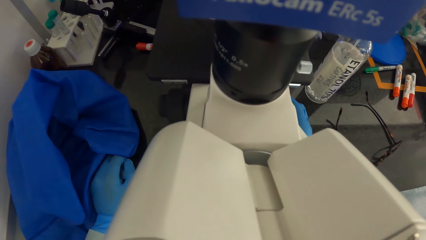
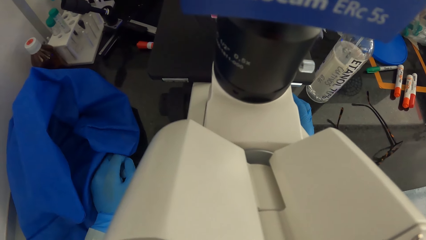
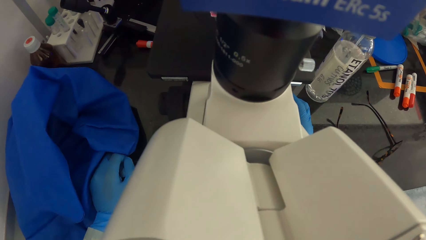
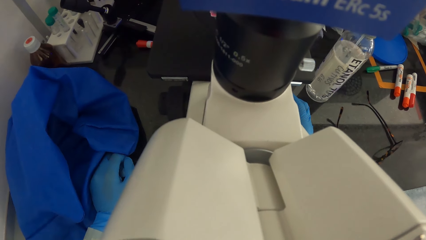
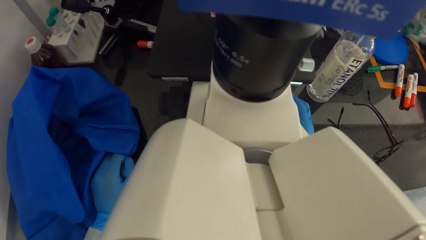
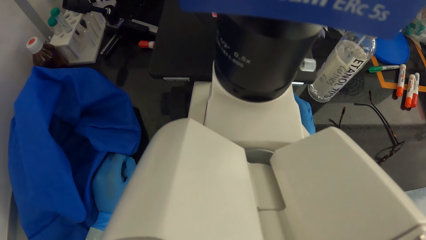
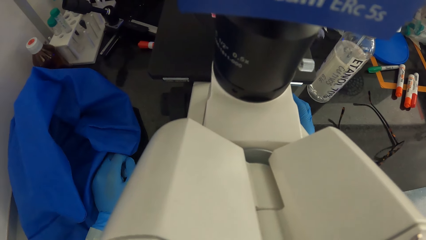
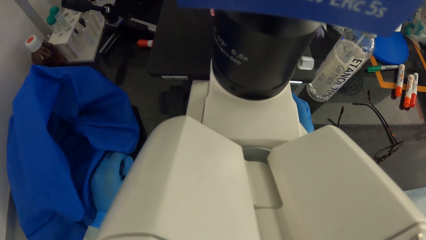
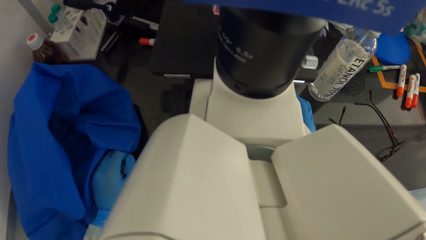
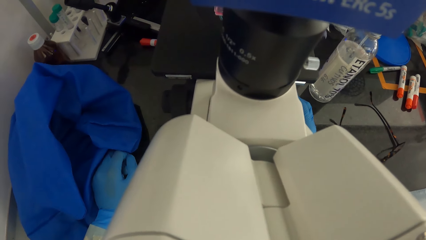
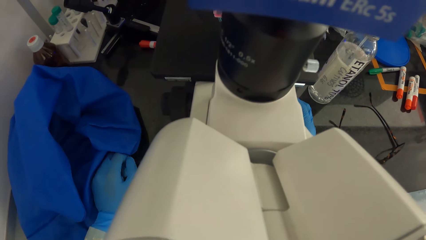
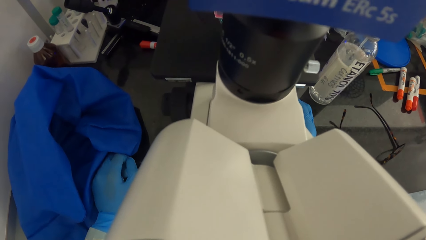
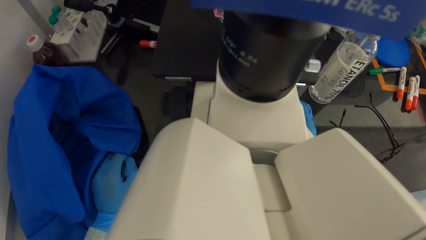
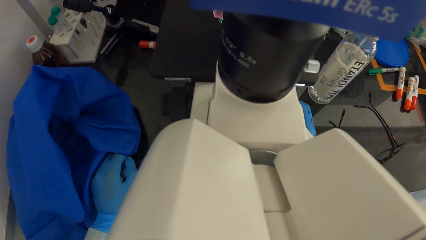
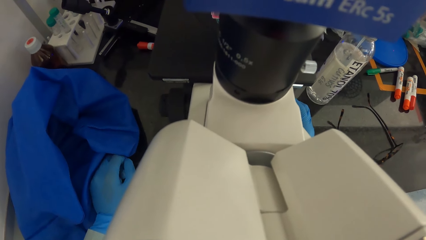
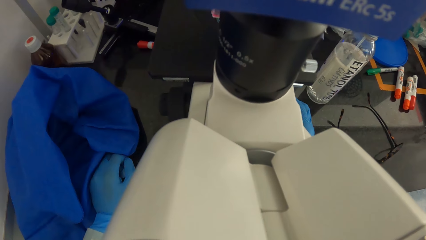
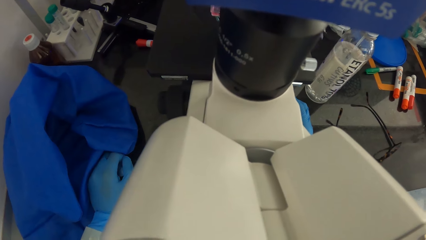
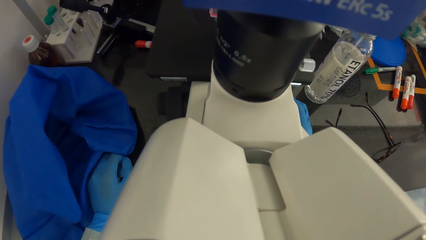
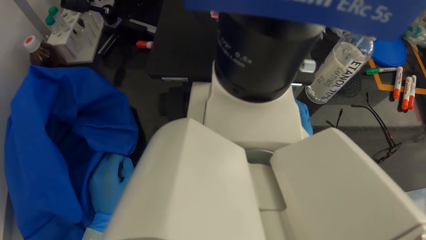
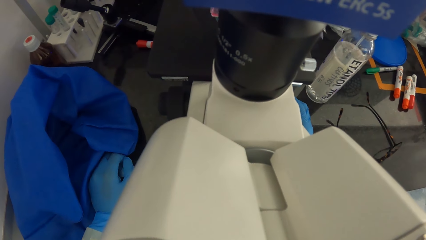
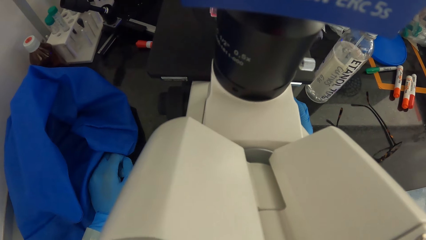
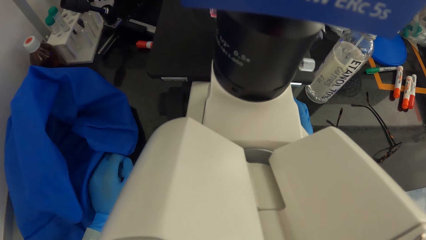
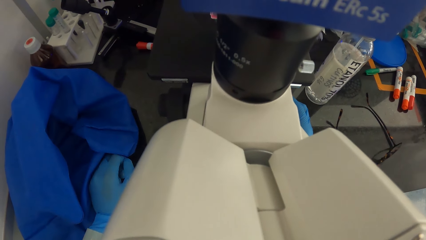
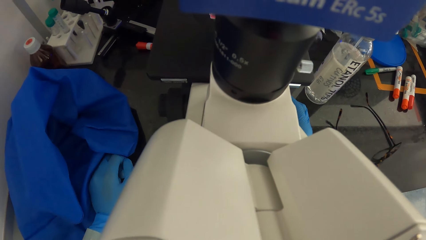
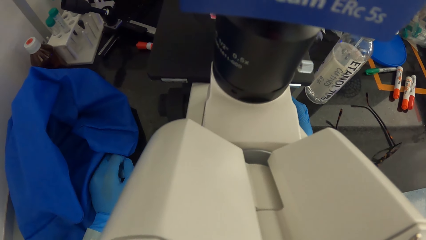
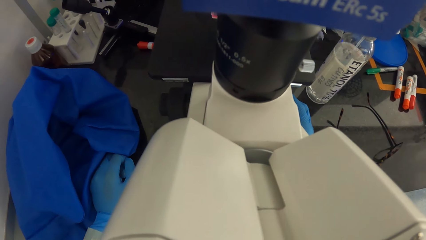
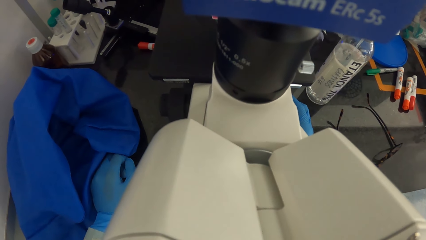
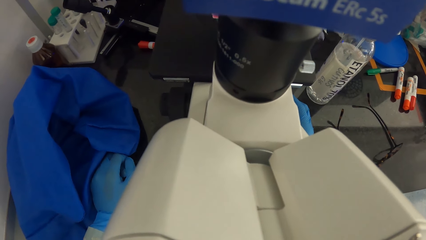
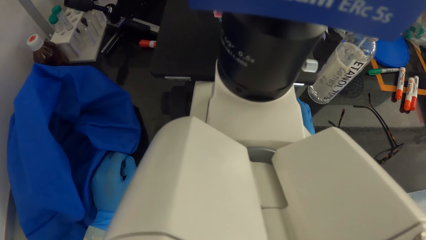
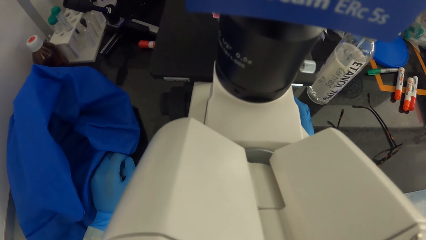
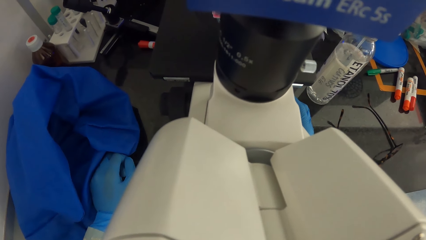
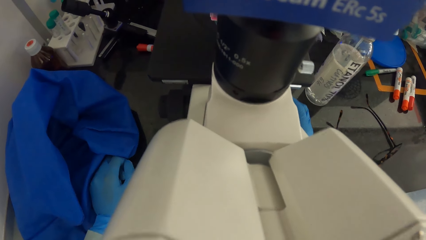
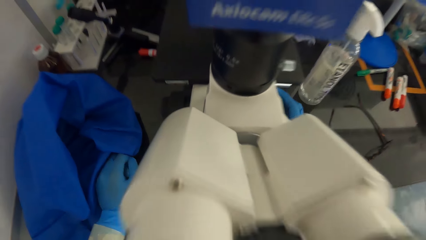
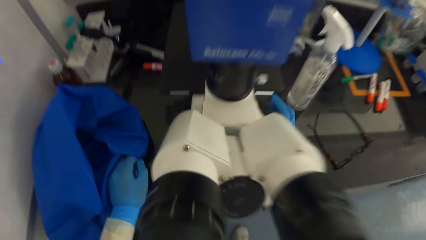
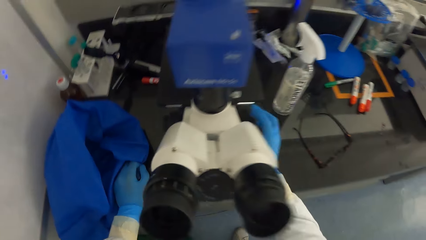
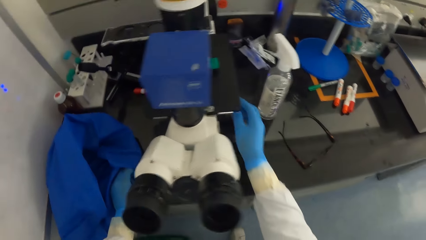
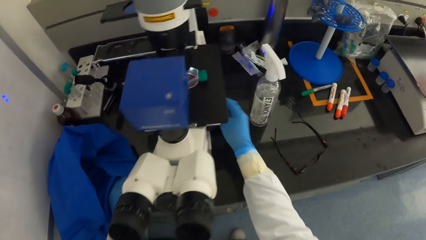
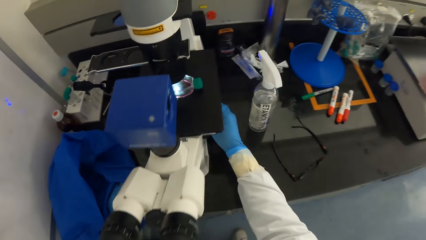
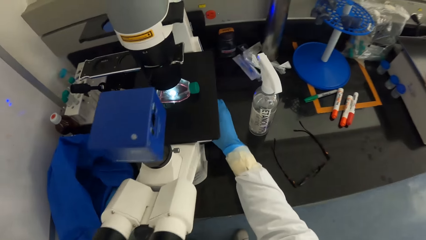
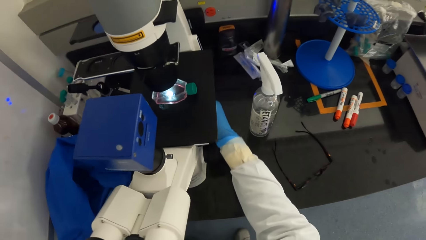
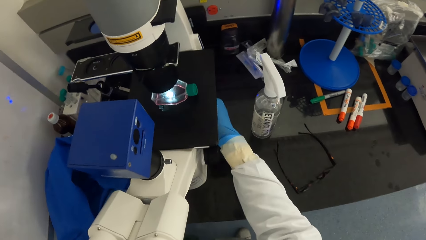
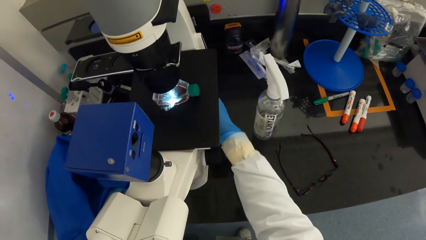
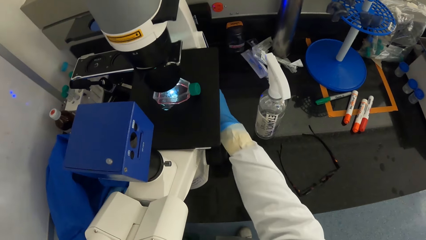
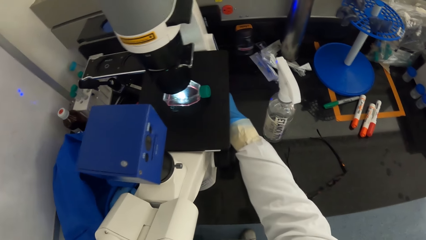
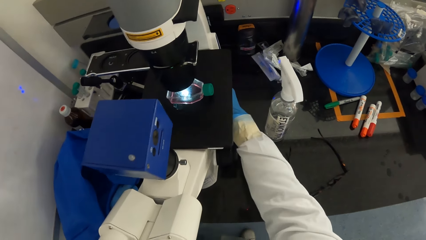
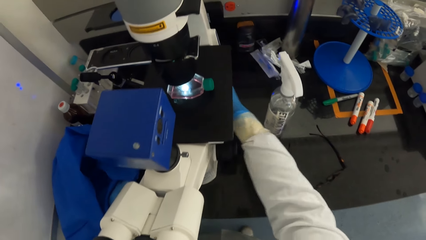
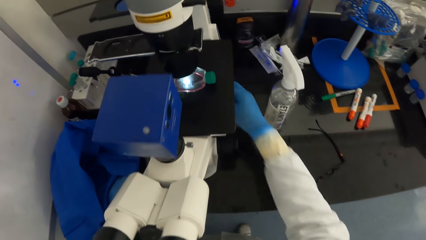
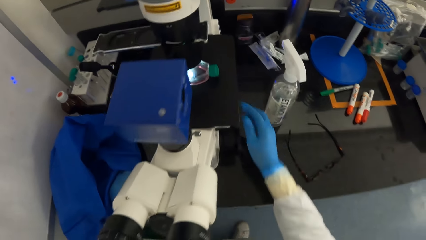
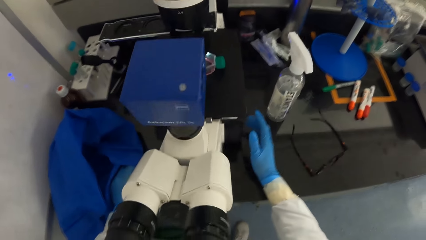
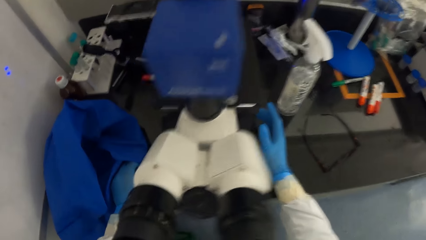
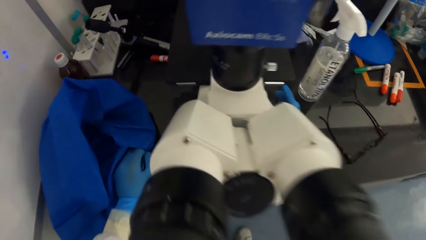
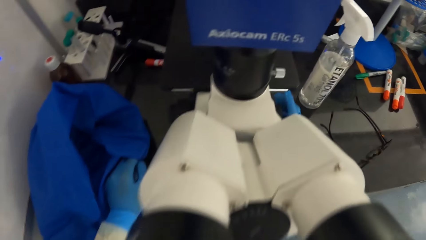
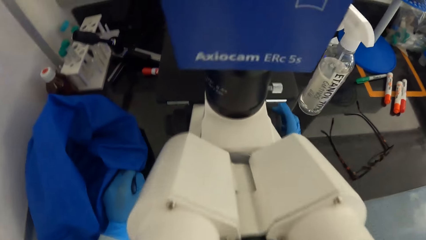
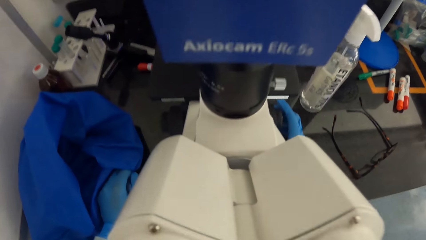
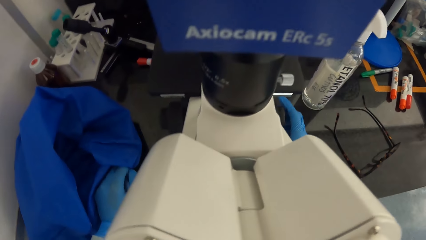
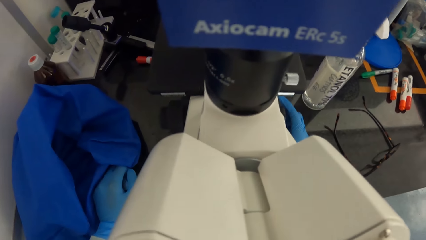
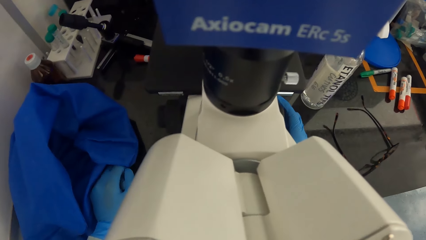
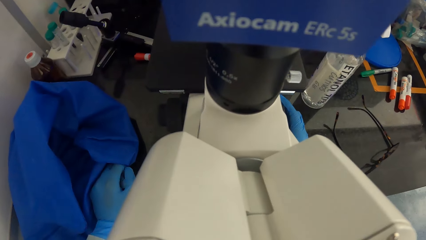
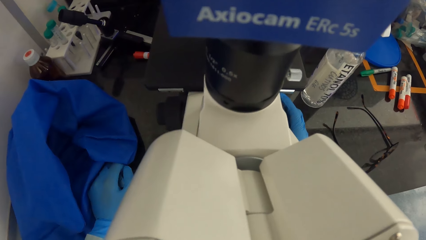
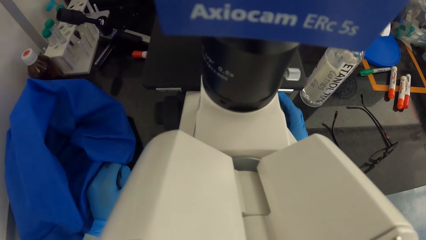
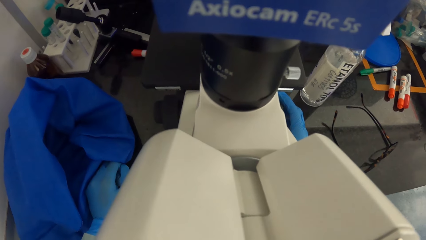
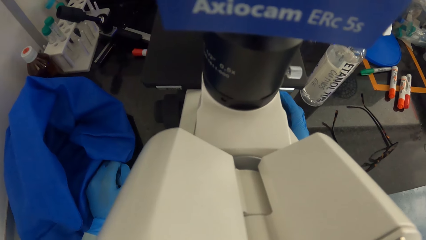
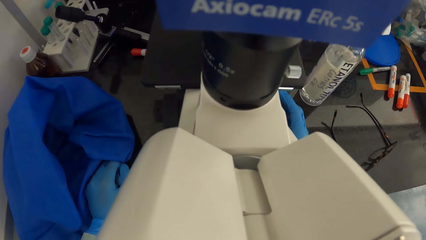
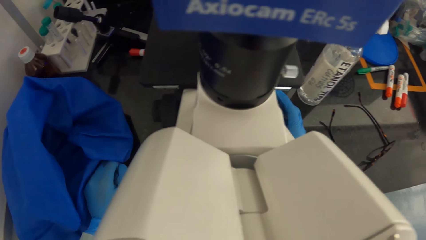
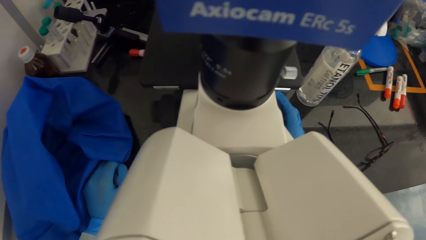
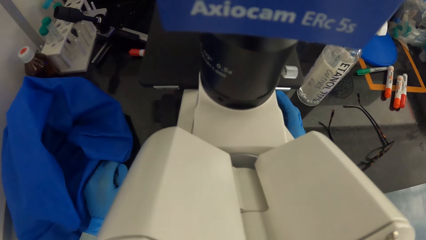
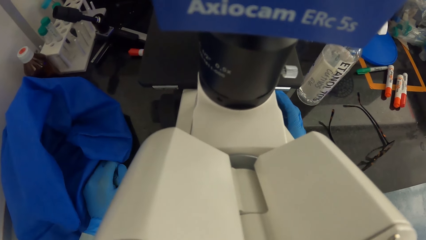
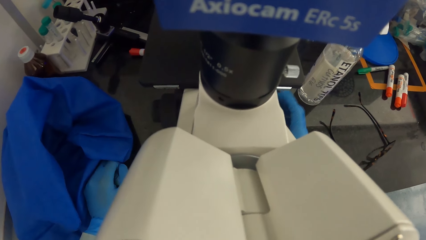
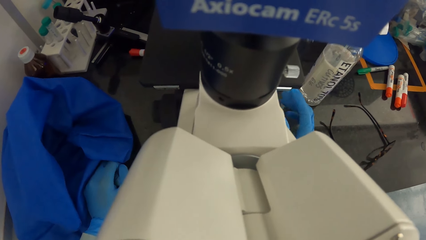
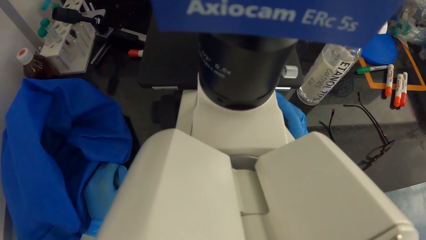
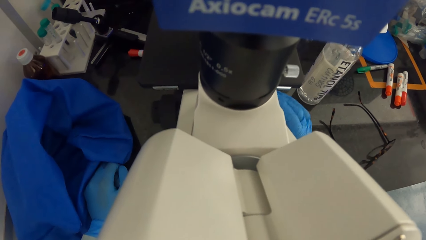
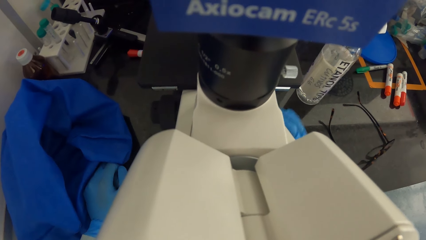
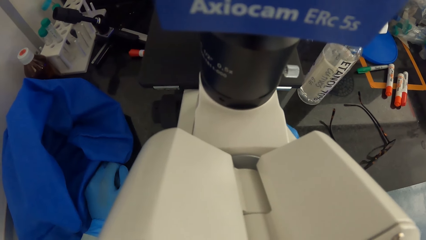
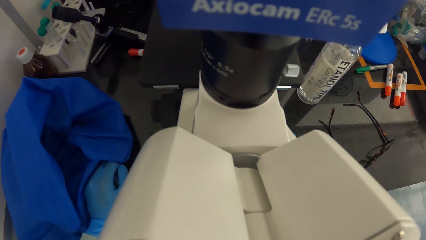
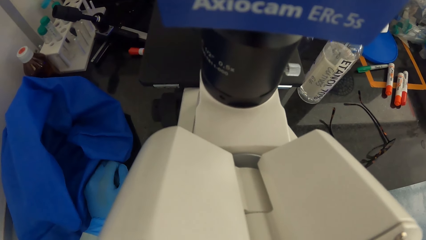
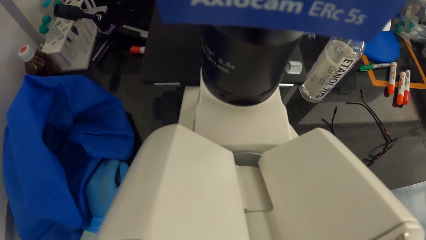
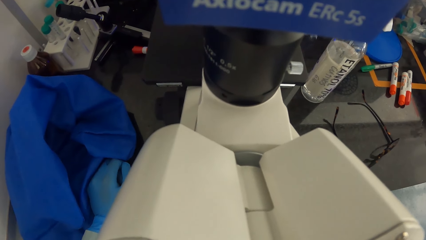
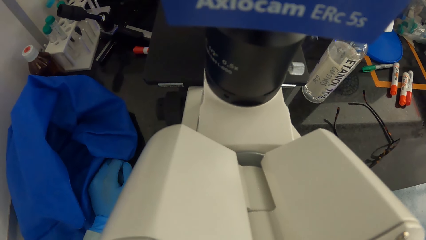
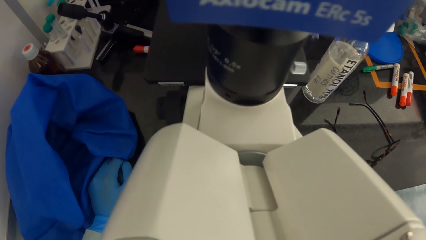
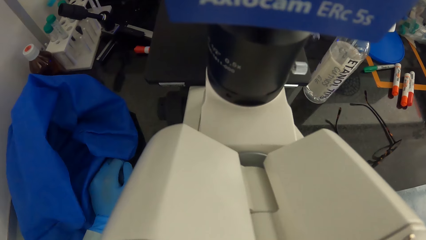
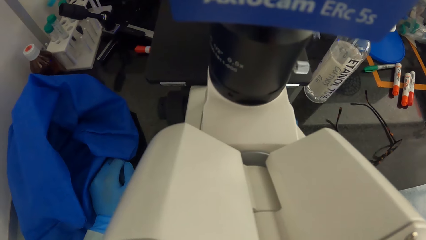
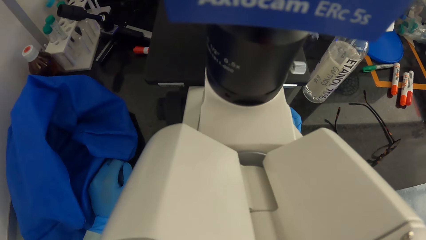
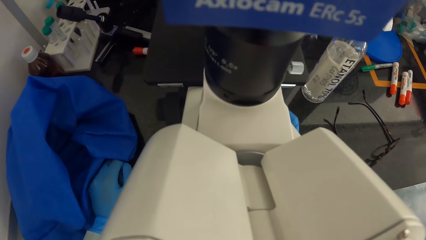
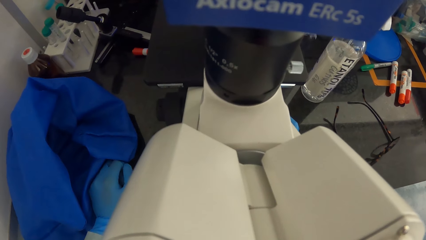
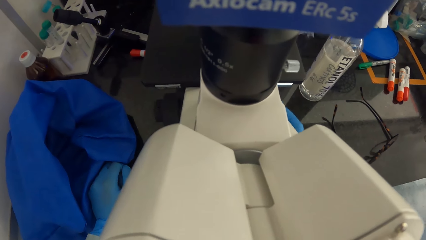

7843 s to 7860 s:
The camera wearer adjusts a coarse focus of the microscope with her right hand. She operates the microscope. She looks into the eyecups of the microscope.
